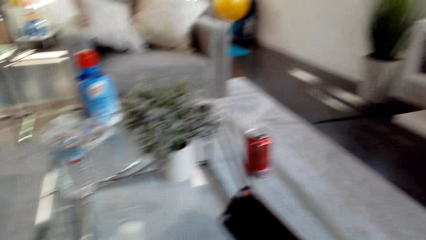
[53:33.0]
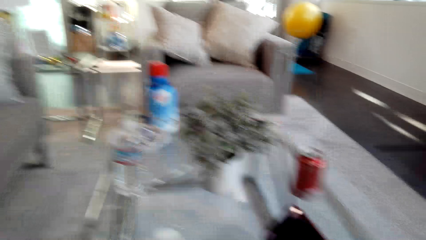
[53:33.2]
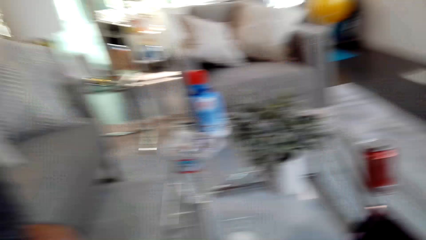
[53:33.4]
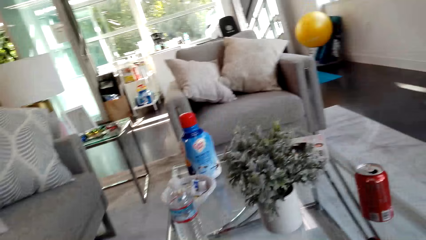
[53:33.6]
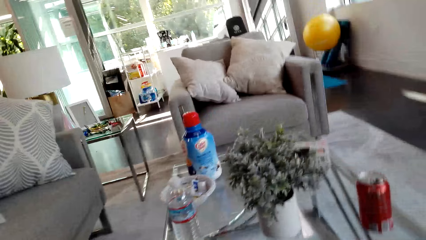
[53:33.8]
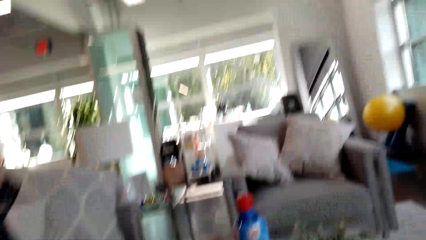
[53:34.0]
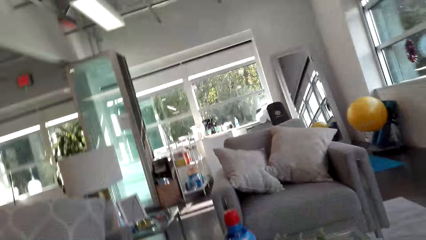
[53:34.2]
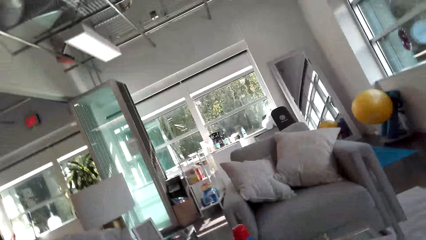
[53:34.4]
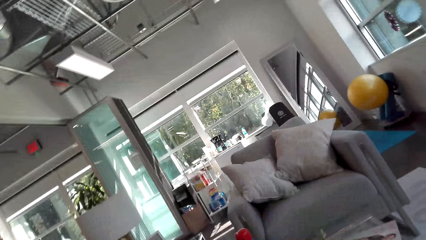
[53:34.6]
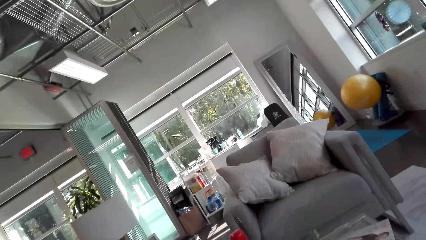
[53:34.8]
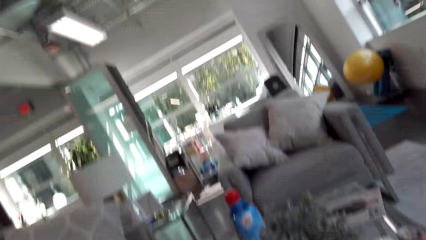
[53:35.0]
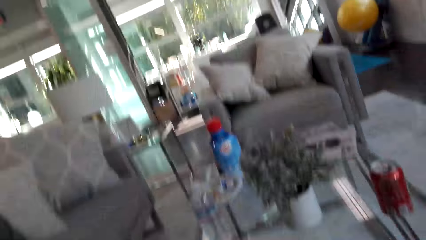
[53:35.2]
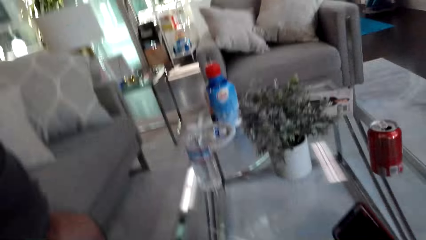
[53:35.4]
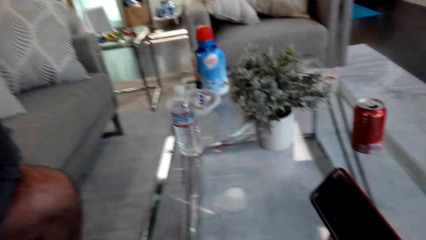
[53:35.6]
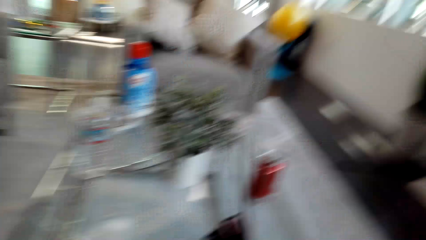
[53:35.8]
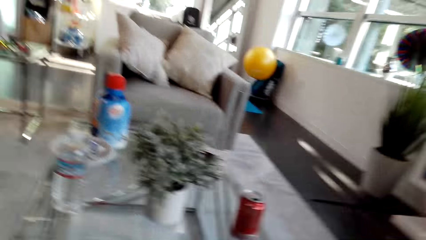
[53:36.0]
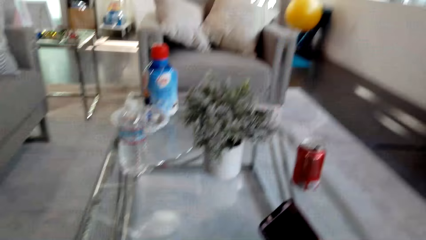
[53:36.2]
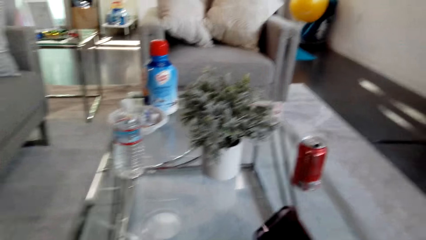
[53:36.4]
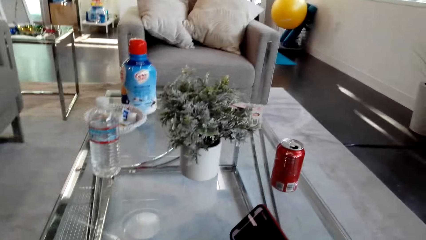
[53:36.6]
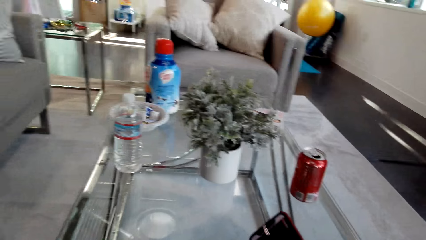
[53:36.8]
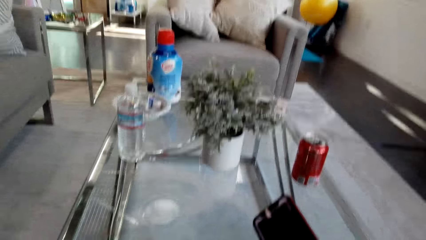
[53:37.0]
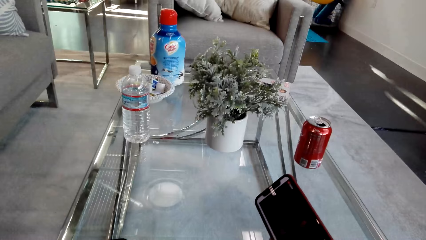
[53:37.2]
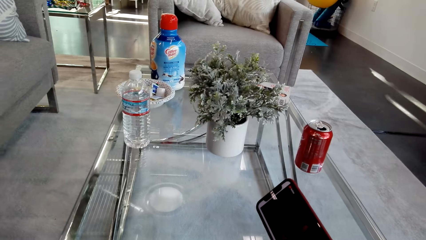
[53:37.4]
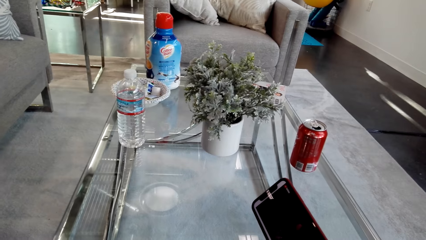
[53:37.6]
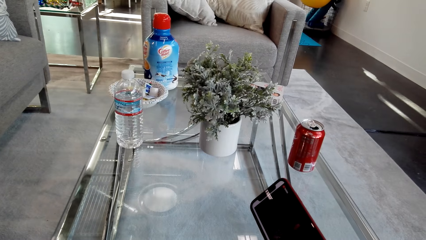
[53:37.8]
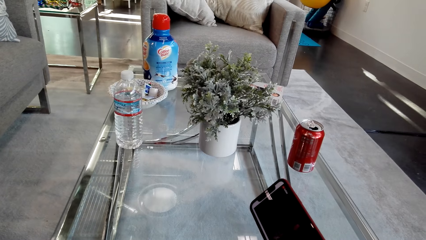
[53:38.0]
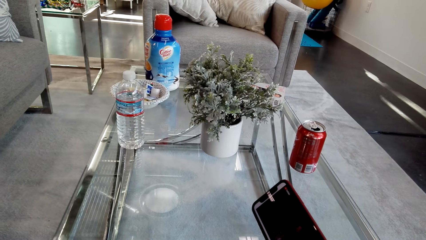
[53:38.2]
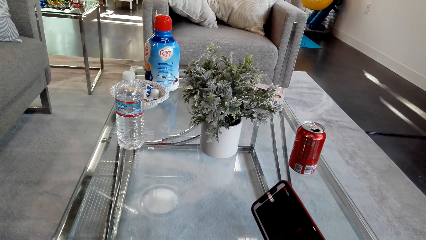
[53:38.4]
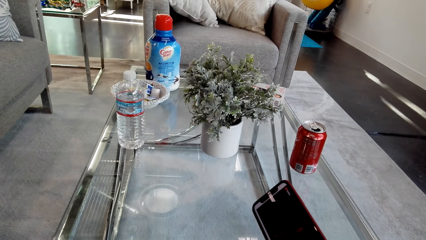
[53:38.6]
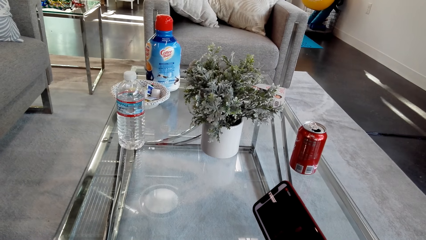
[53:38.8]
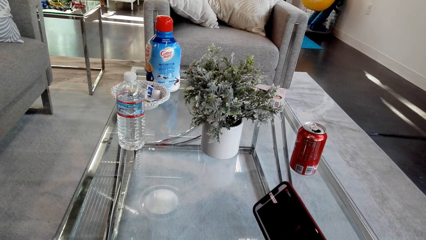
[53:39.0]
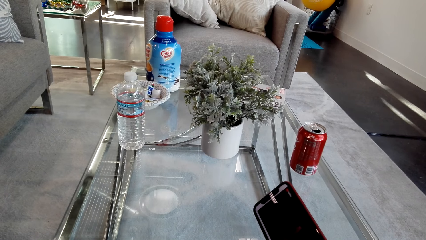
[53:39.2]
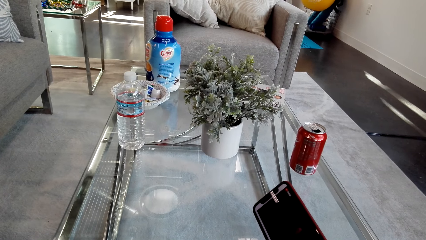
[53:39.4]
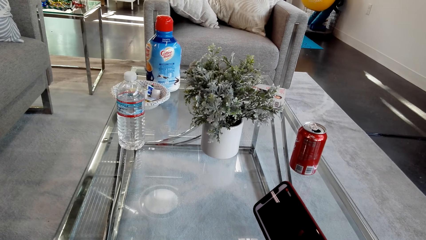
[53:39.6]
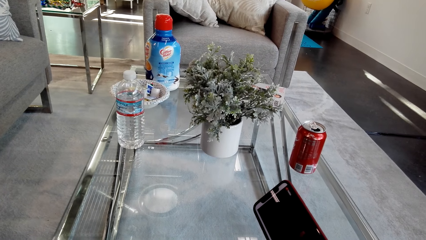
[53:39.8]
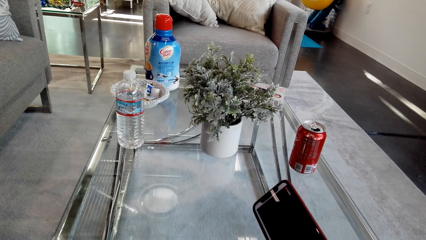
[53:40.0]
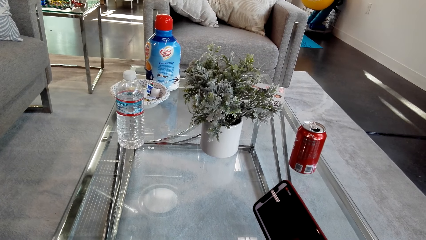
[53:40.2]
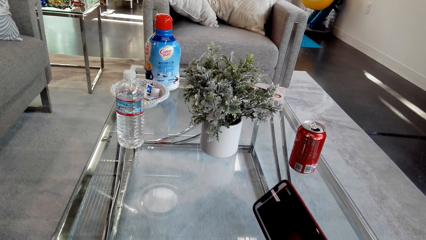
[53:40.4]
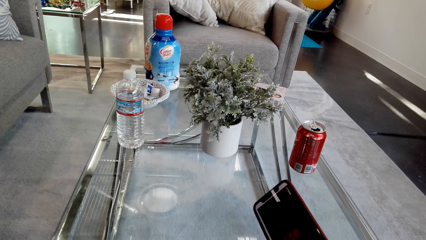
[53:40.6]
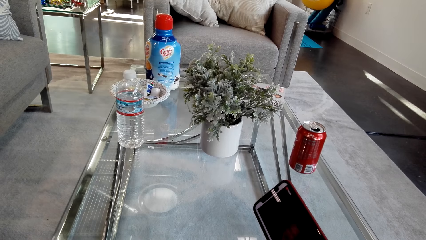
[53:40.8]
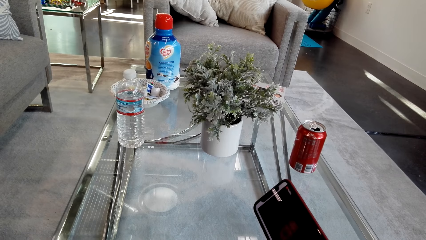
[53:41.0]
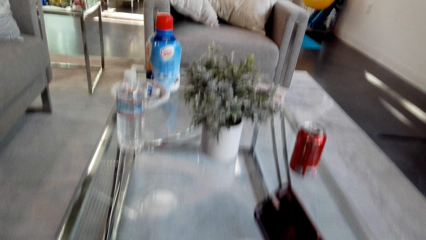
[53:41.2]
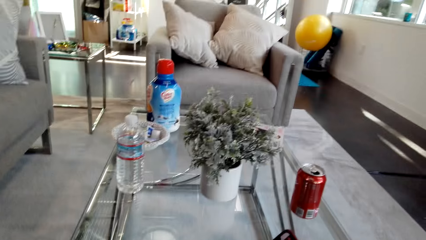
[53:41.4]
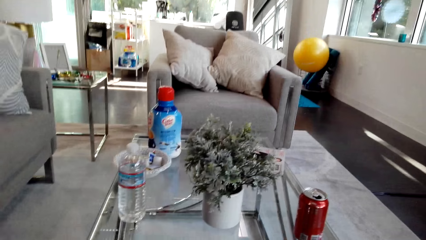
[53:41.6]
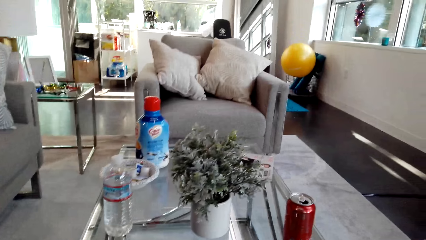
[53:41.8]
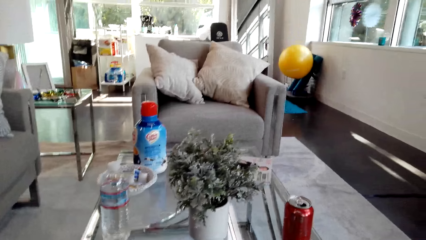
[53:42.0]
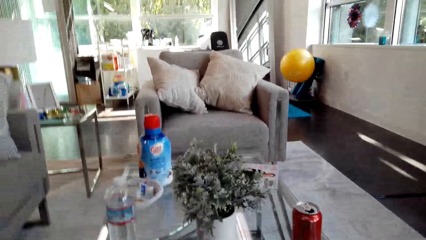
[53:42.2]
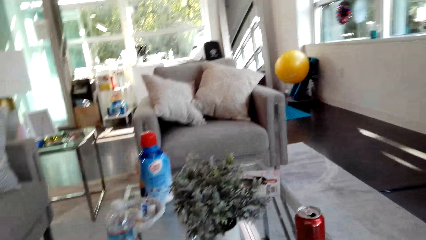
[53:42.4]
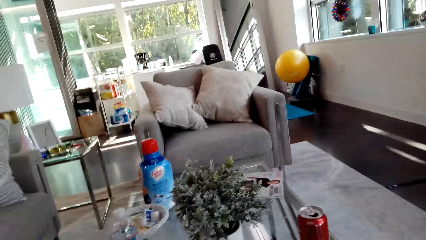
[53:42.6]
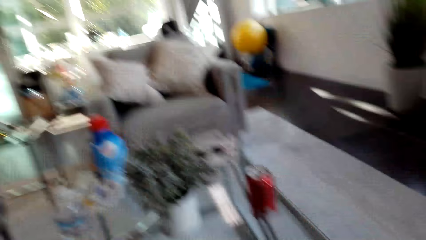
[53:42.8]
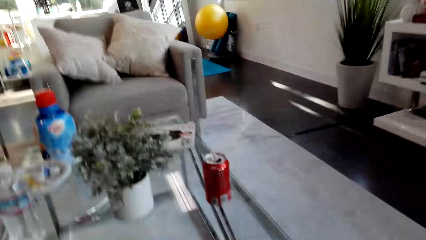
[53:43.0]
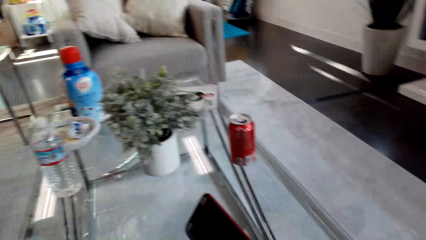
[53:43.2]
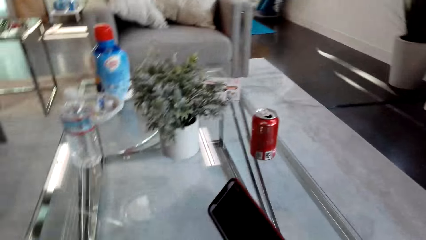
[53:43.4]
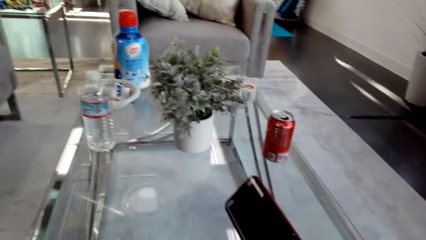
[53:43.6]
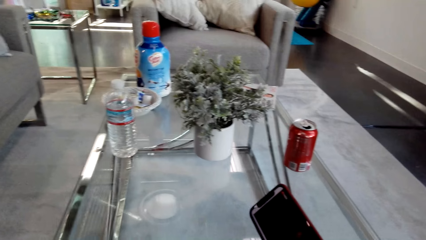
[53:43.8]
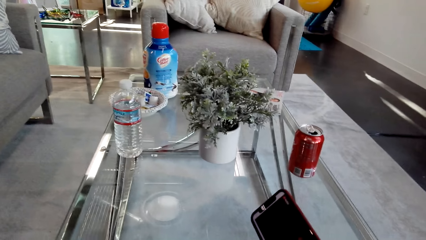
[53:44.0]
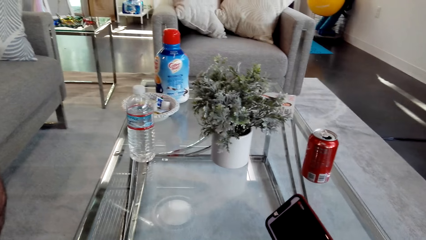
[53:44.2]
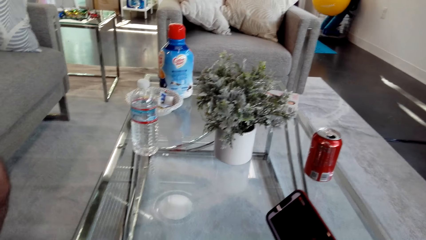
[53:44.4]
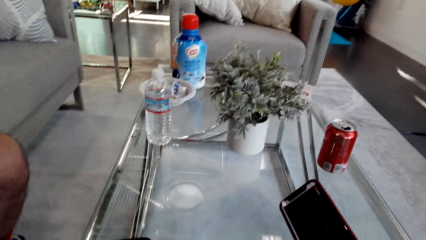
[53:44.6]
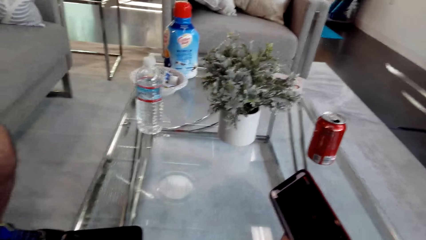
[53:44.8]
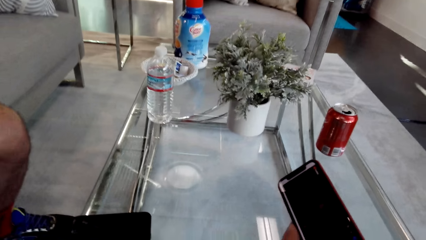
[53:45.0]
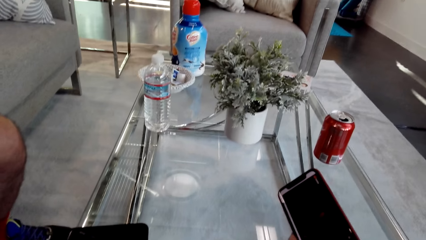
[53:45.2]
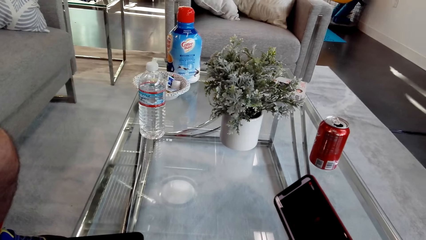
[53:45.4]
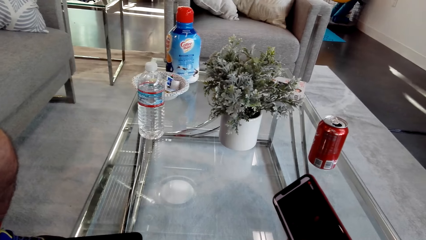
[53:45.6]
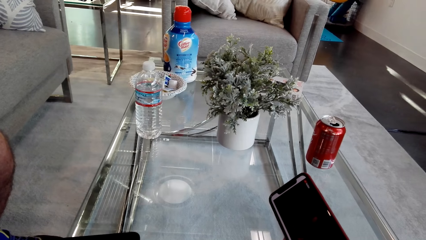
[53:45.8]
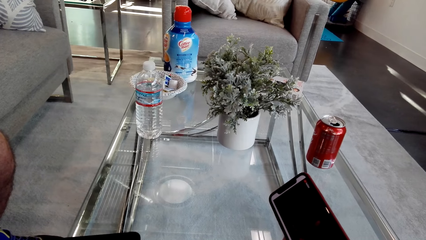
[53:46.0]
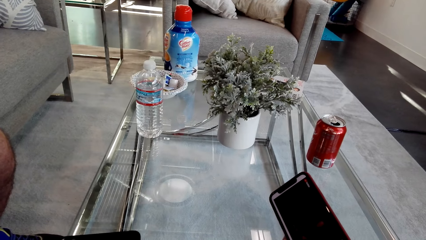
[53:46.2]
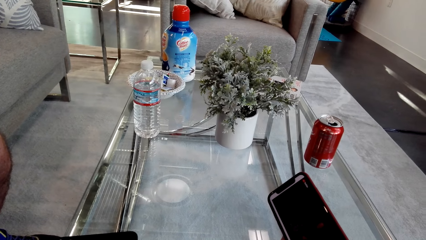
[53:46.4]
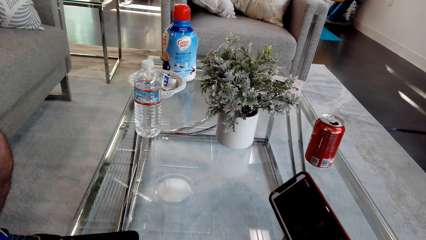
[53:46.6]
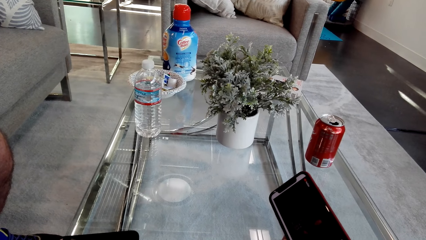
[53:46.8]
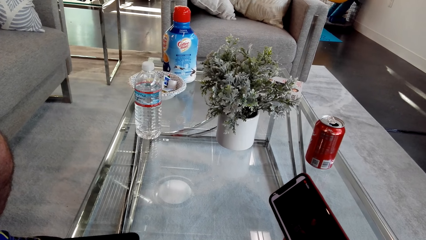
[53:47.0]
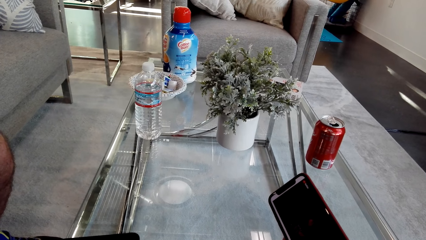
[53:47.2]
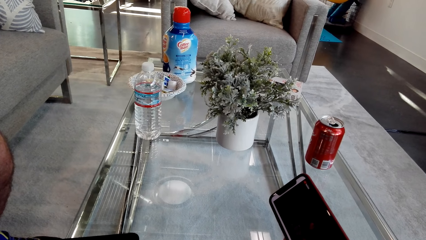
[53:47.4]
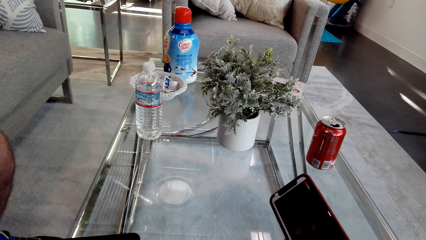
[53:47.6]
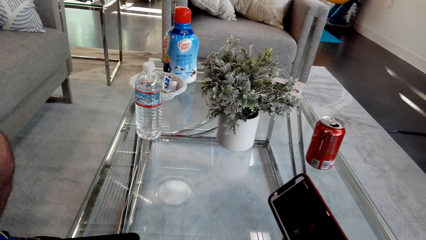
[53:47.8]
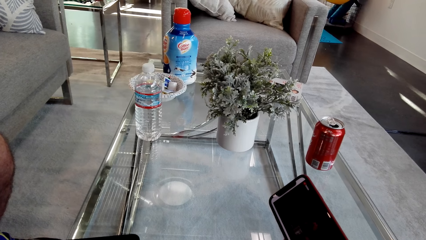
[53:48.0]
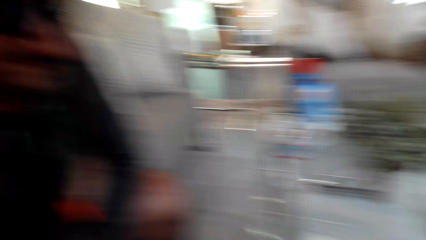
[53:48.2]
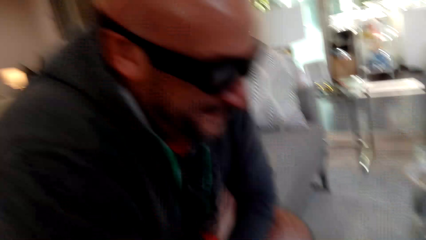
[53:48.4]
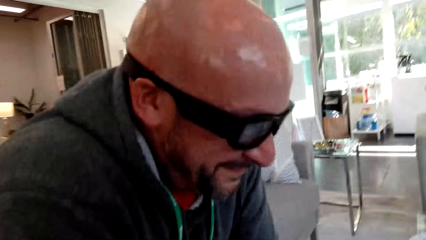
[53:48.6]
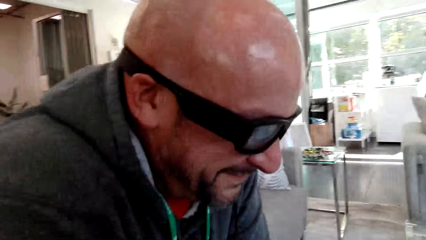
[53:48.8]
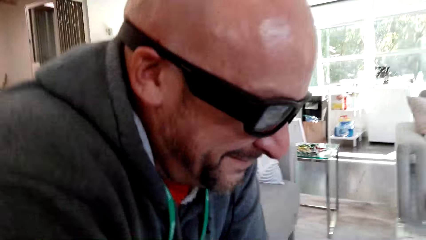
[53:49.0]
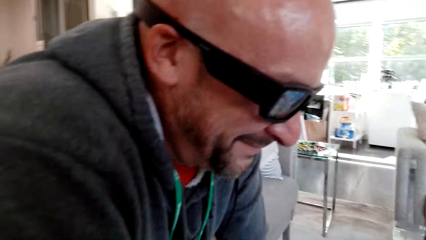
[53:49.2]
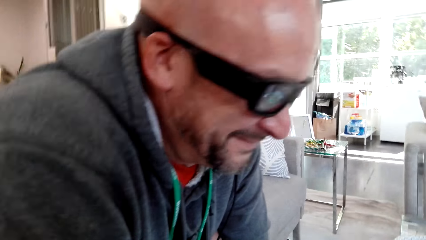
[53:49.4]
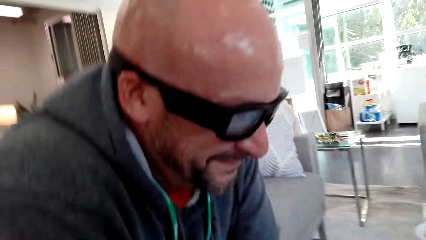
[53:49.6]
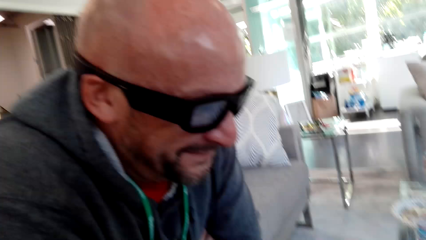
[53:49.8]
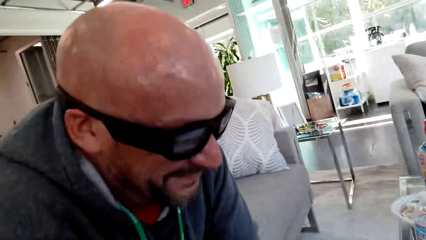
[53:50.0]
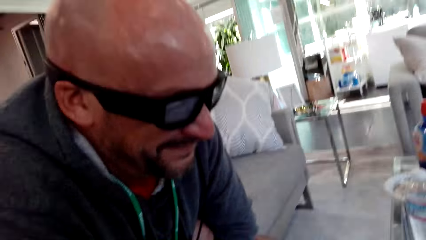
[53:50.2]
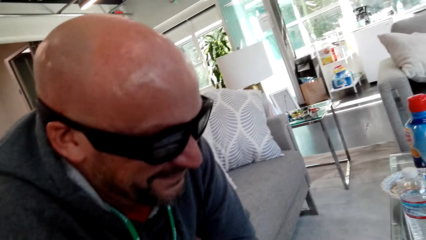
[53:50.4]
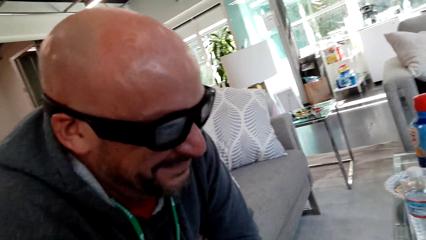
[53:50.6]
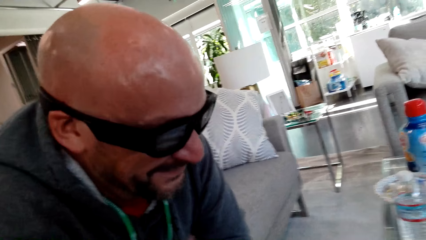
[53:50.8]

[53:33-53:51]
The camera wearer stares at the phone. They look around. They stare at the phone. They look at a man.
